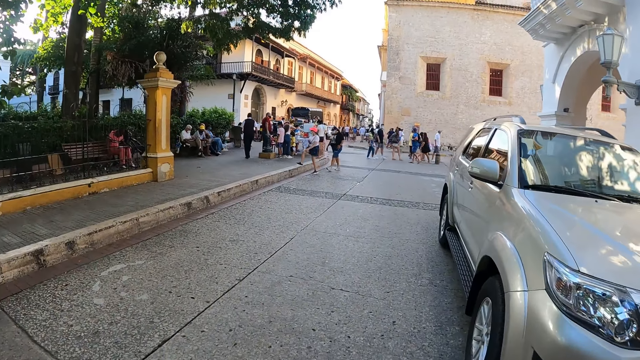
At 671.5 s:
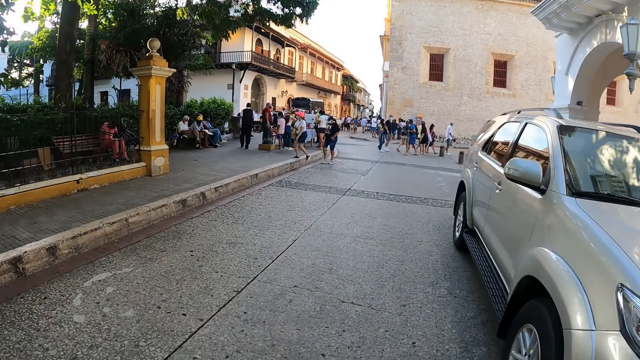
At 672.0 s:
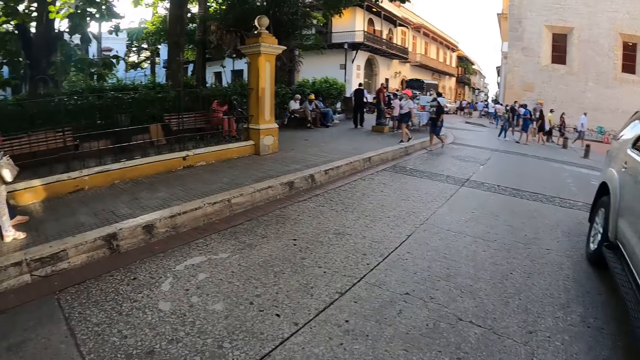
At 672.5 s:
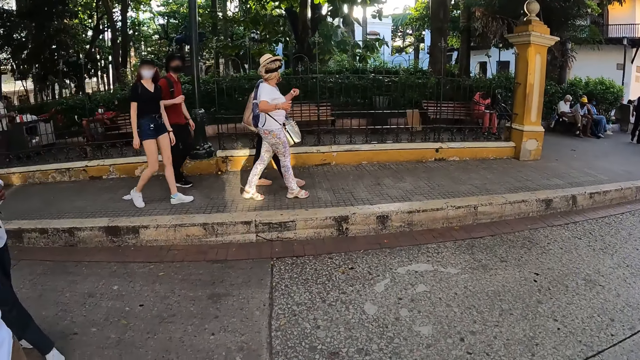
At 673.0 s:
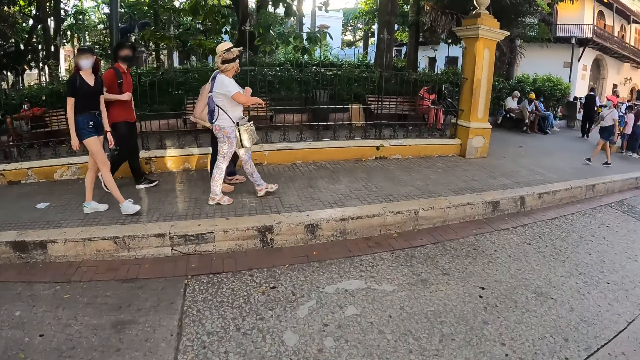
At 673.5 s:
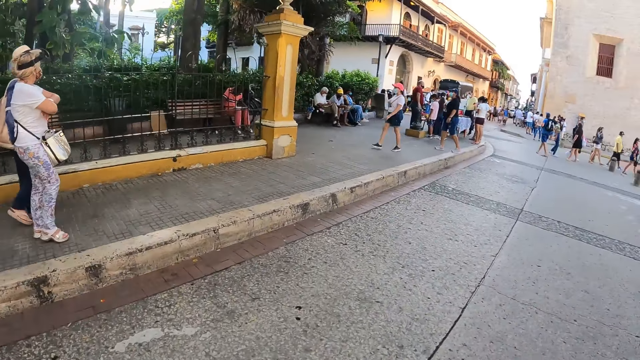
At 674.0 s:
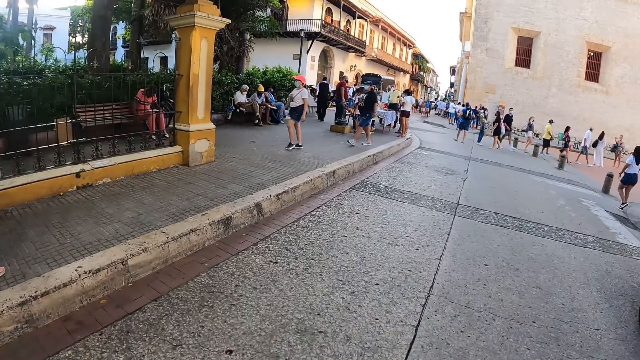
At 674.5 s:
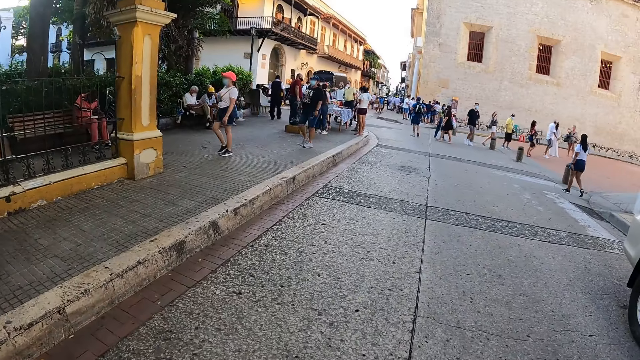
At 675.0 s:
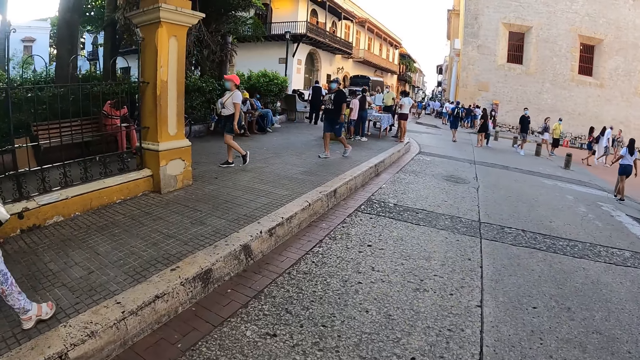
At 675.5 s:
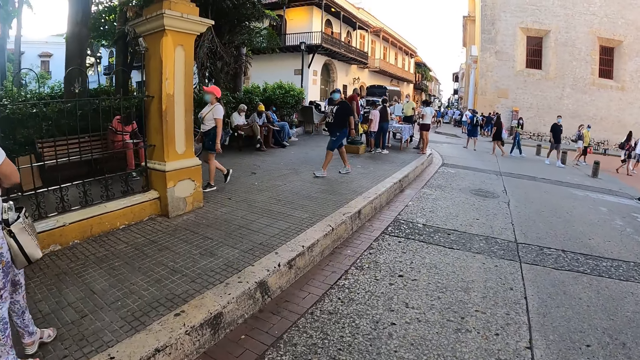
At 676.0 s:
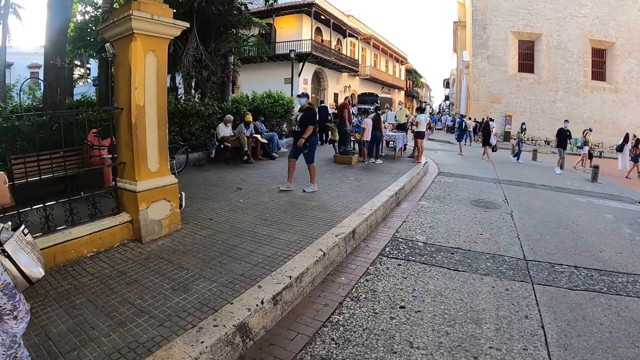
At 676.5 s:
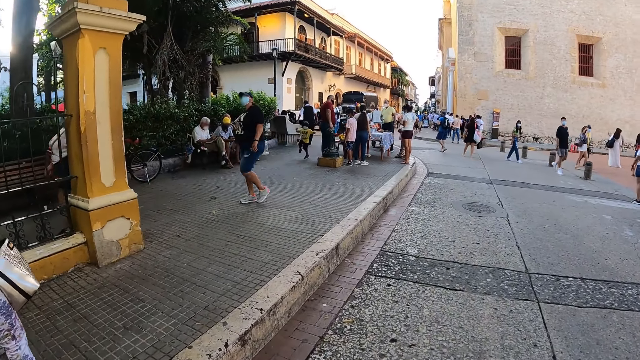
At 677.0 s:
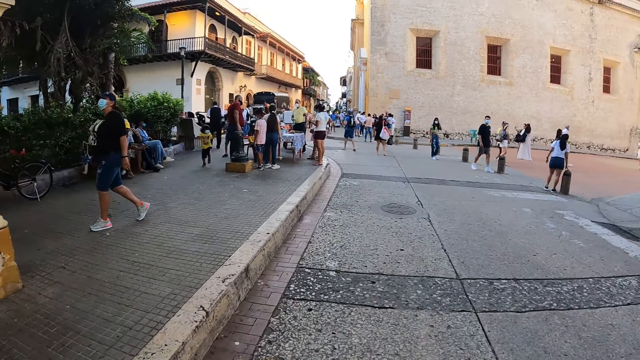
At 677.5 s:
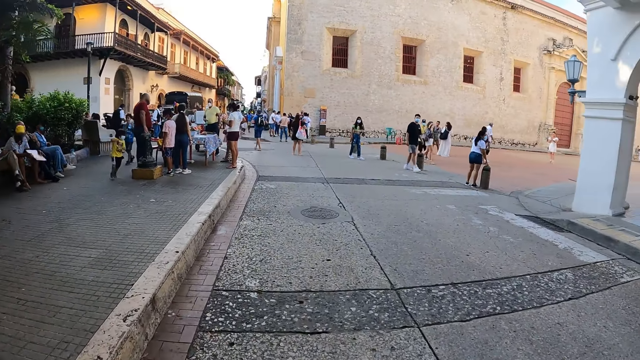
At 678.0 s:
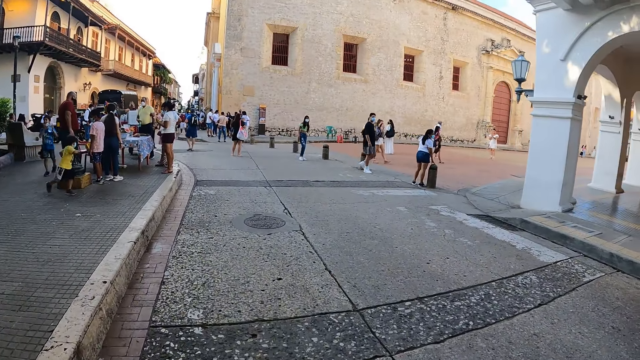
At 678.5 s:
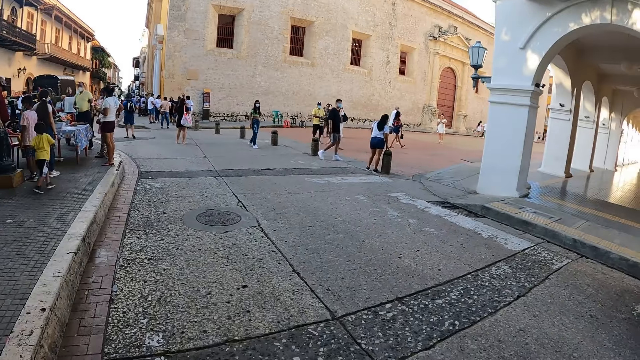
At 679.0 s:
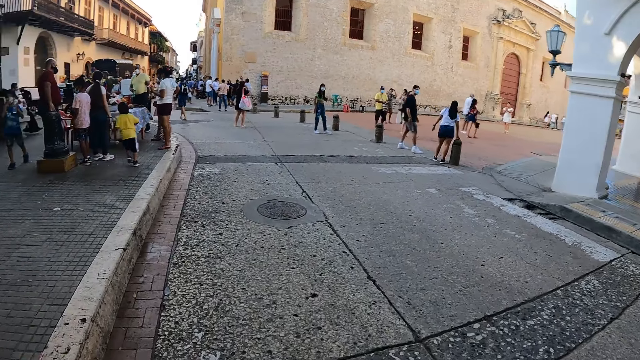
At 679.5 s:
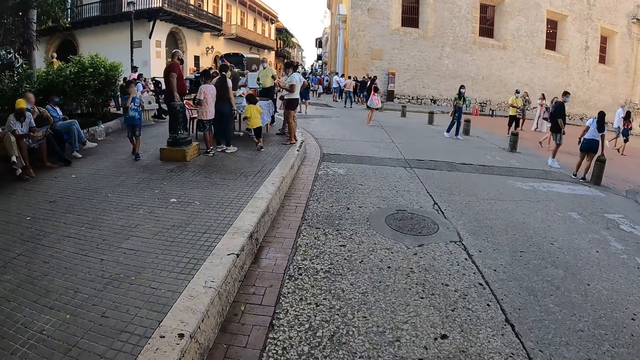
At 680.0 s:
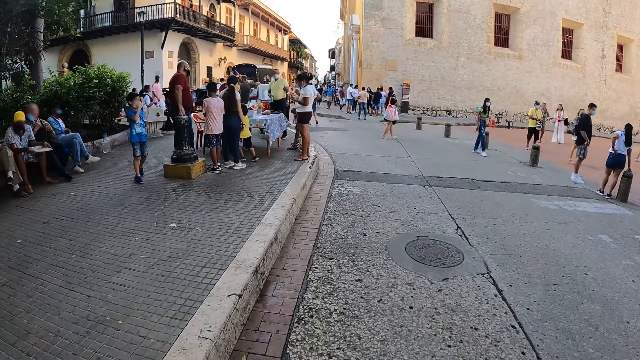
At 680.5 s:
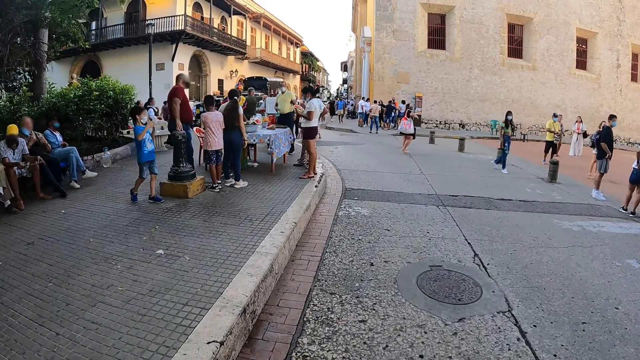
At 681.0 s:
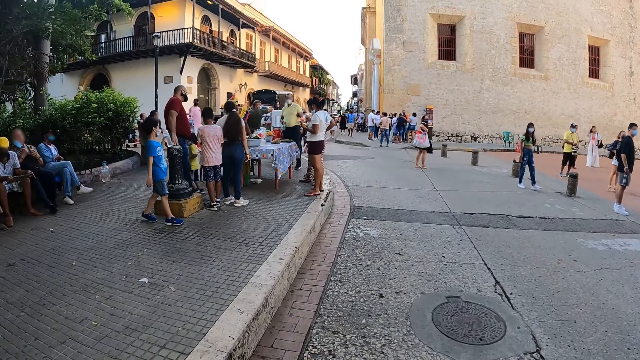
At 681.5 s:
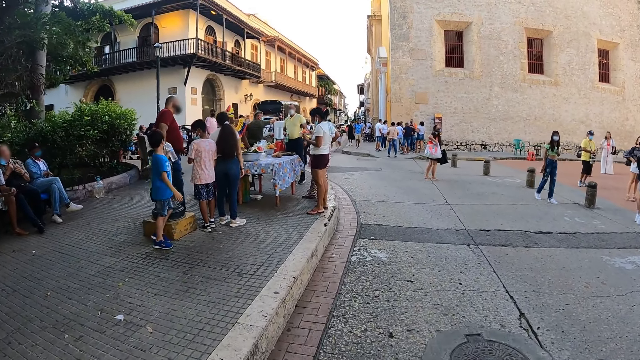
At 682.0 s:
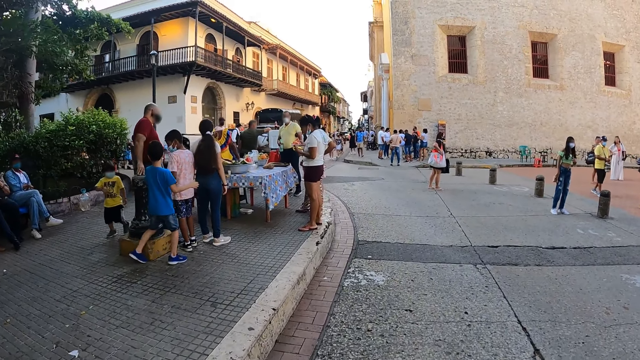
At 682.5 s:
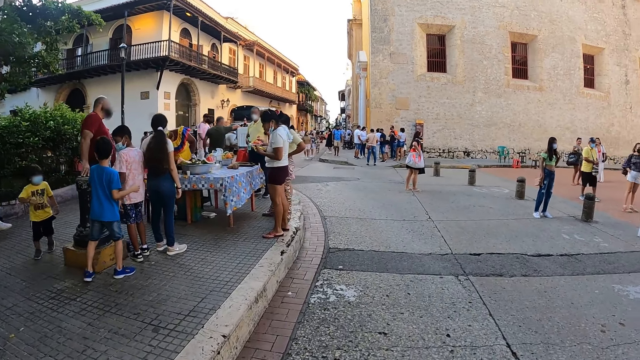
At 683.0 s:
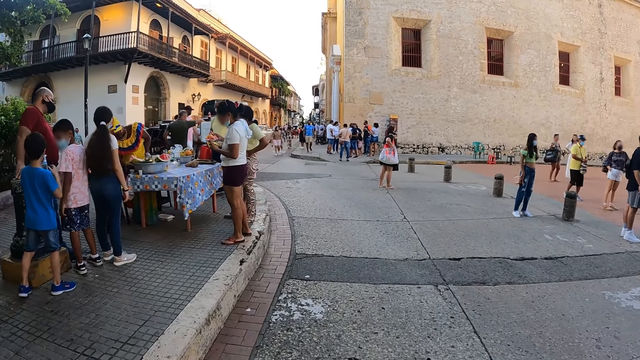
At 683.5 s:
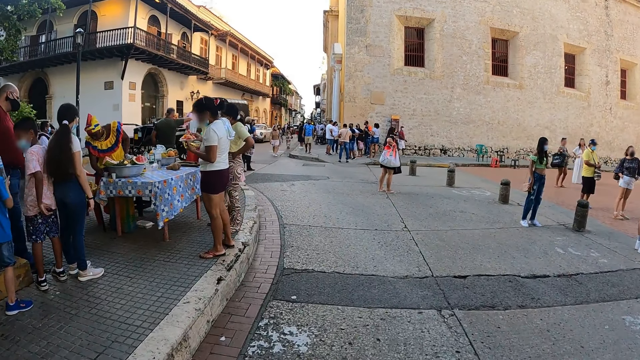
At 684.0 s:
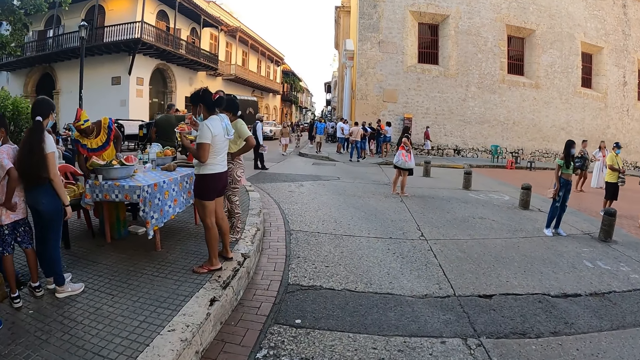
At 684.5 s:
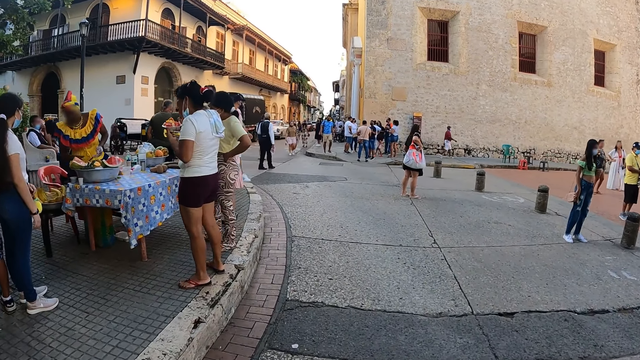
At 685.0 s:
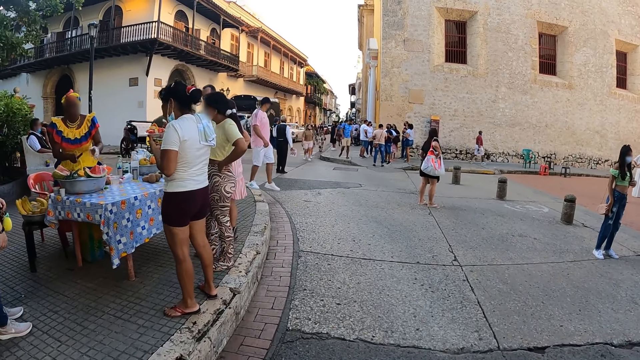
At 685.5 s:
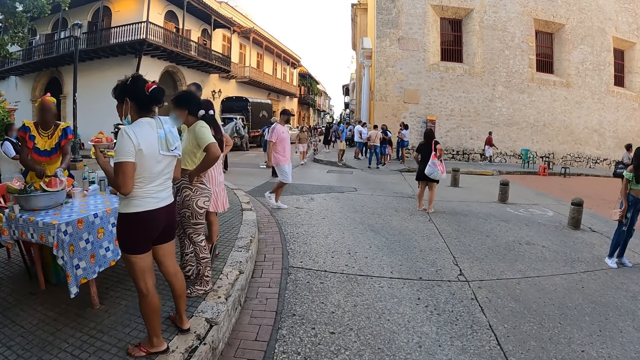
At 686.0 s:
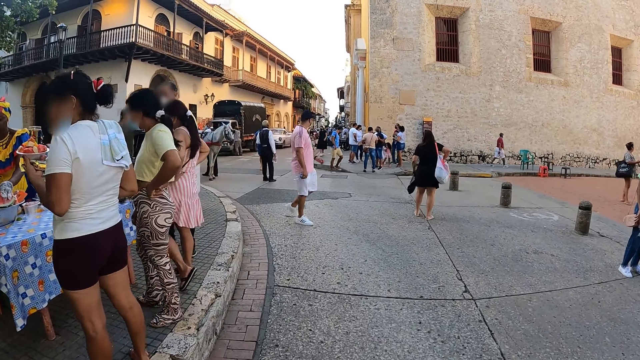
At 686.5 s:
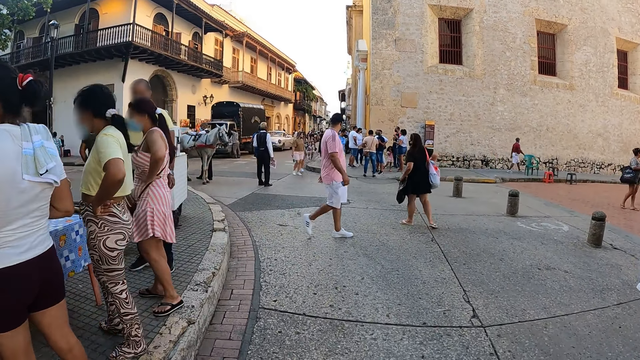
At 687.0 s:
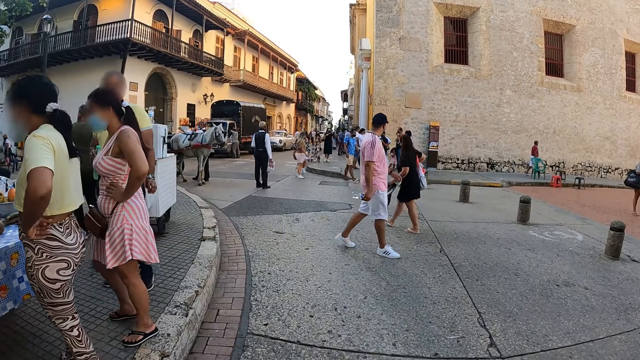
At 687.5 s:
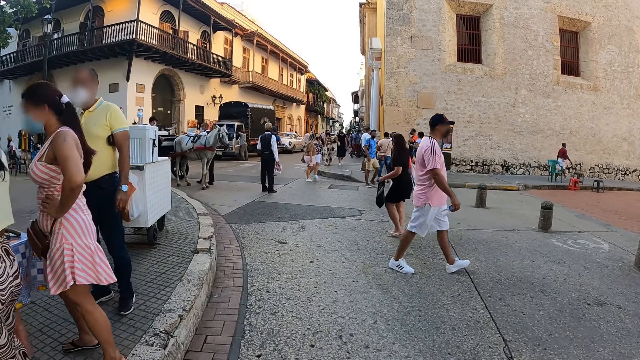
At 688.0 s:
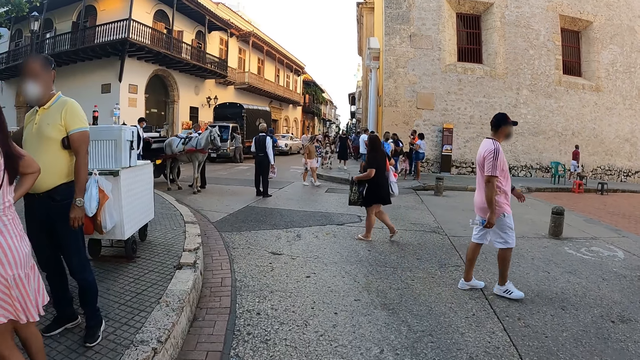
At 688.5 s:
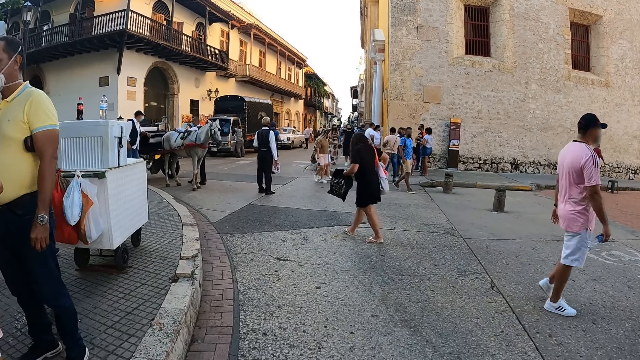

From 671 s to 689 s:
The woman folds her arms. The camera wearer walks past a group of people.

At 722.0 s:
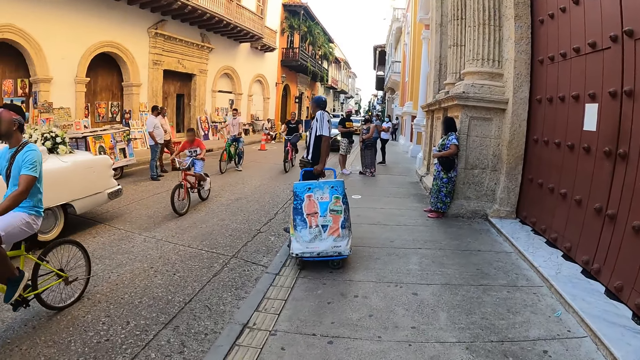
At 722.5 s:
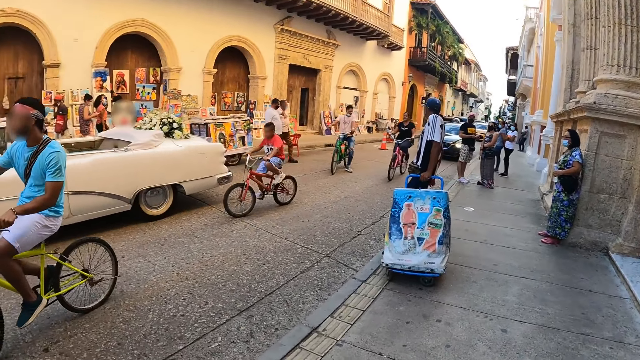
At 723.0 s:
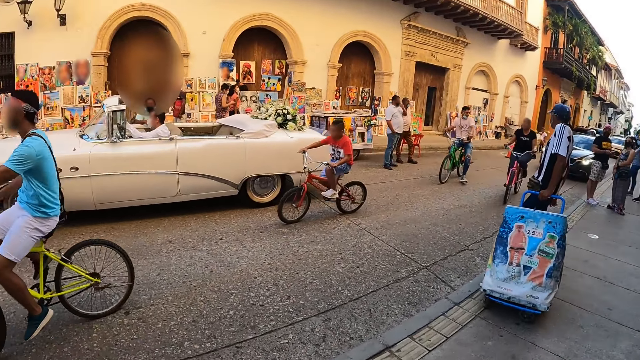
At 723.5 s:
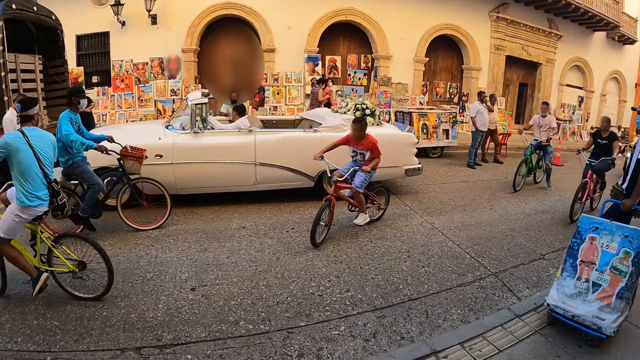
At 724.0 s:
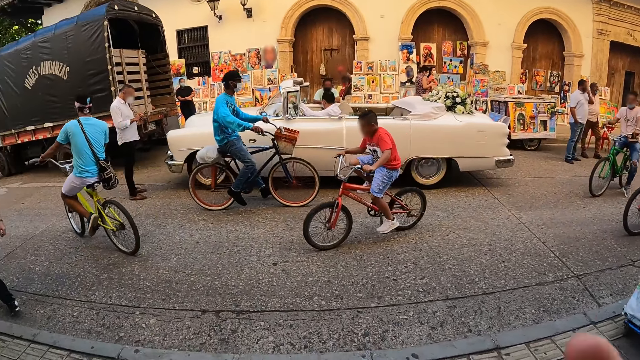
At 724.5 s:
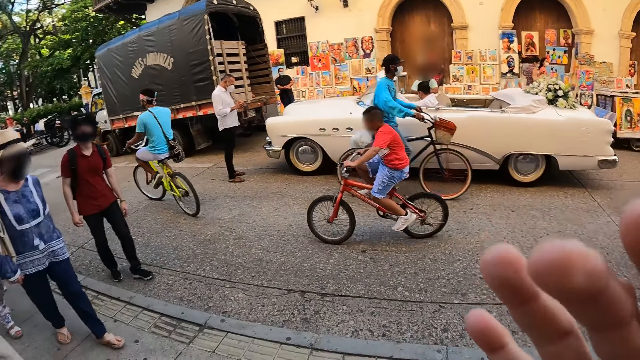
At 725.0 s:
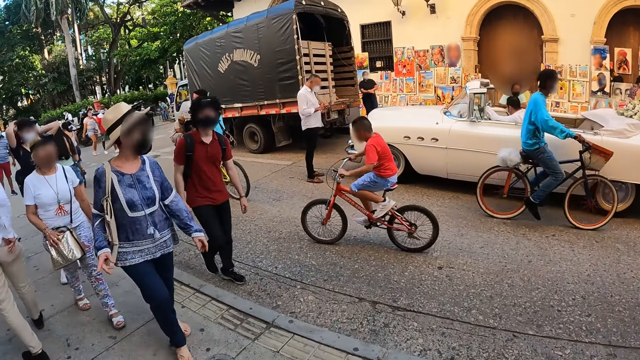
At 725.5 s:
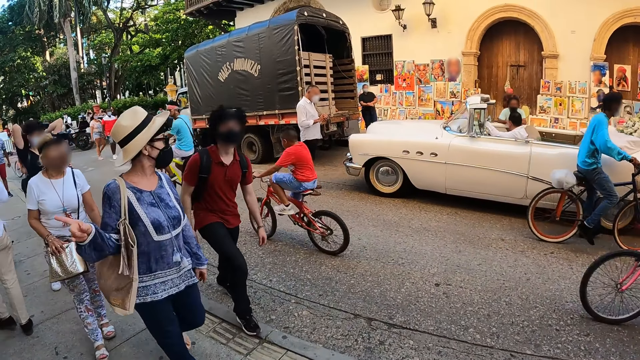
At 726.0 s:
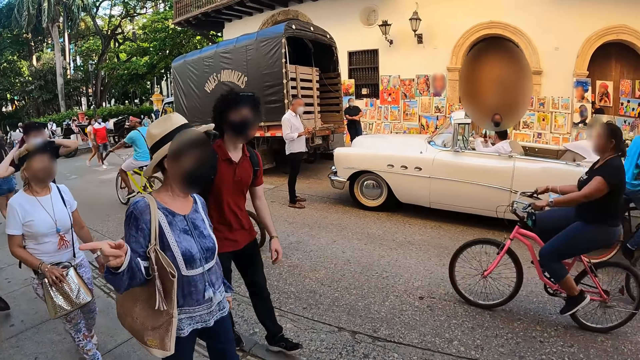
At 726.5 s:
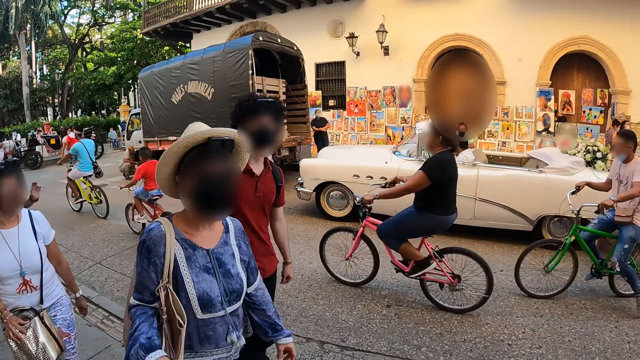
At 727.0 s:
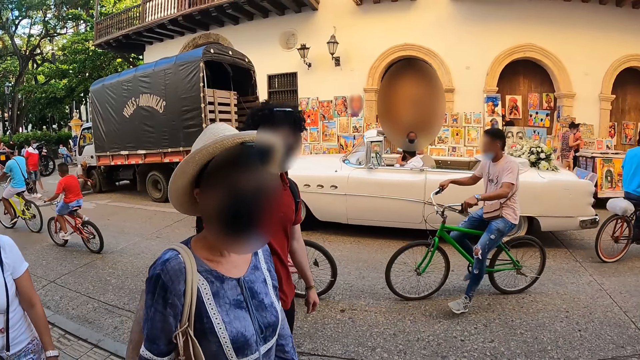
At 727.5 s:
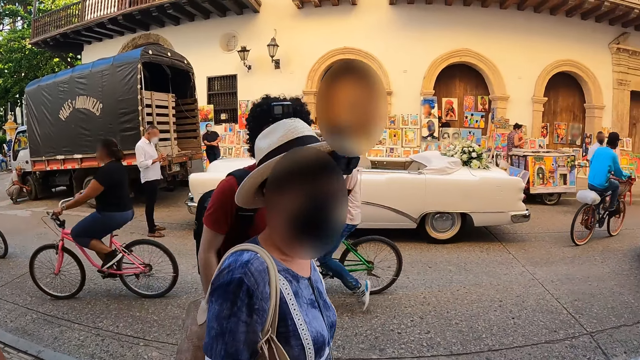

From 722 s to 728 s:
The camera wearer touches his face with his right hand. The woman interacts with the man and makes gestures with her right hand.
